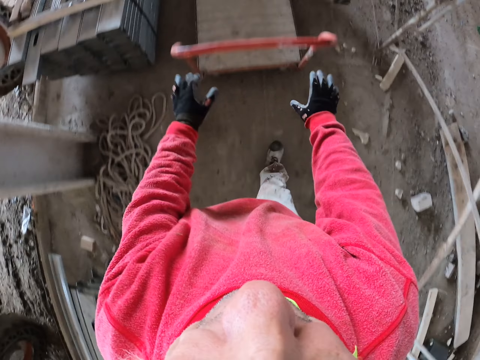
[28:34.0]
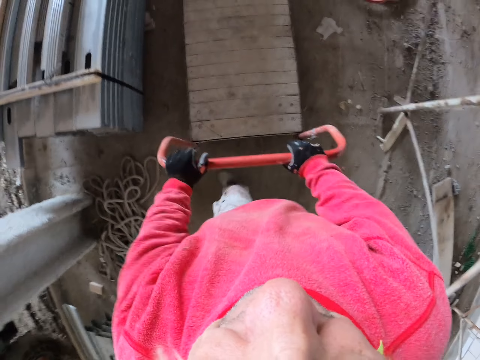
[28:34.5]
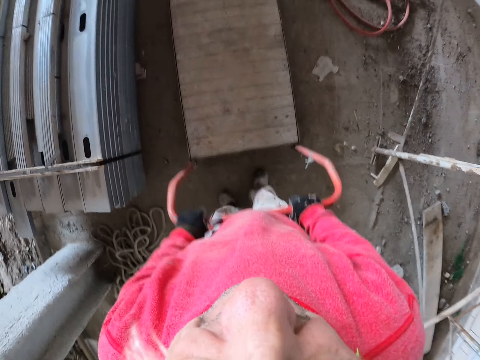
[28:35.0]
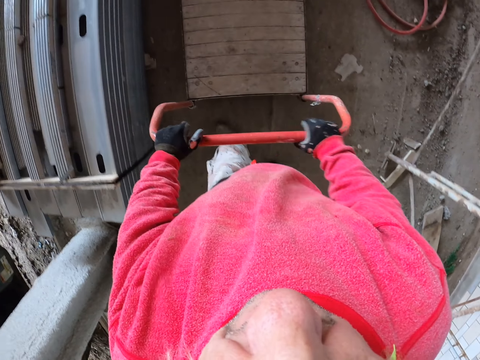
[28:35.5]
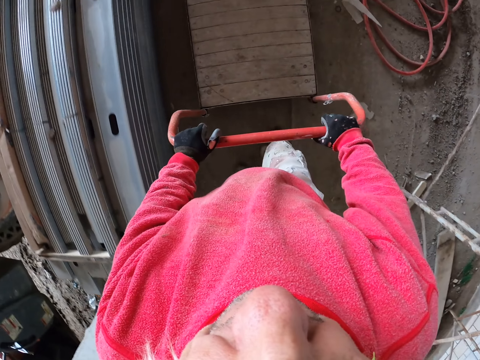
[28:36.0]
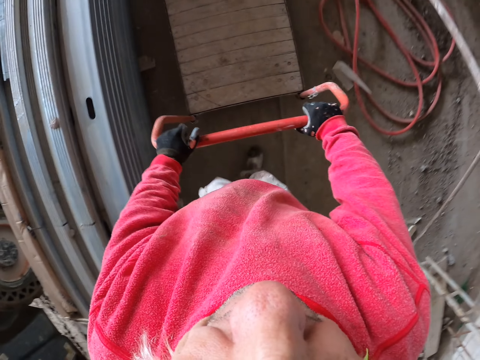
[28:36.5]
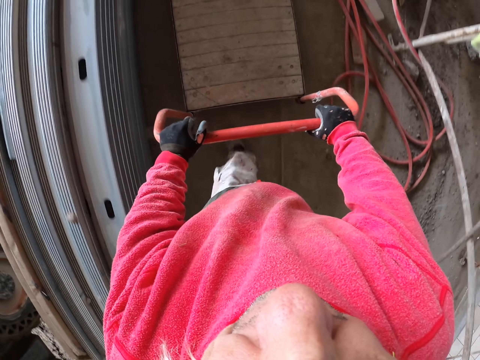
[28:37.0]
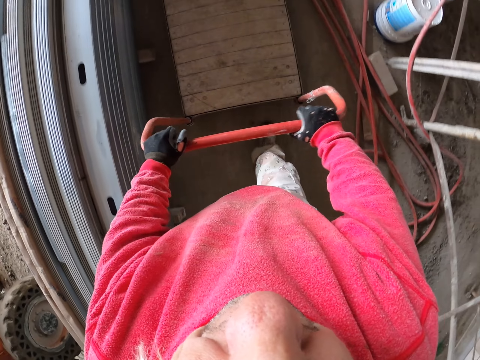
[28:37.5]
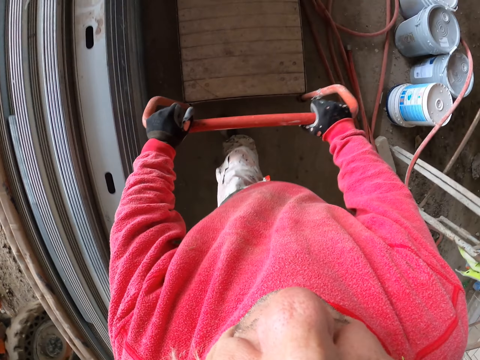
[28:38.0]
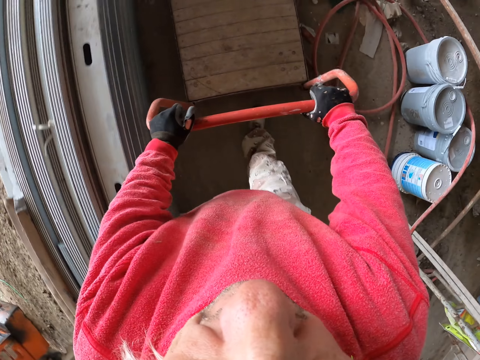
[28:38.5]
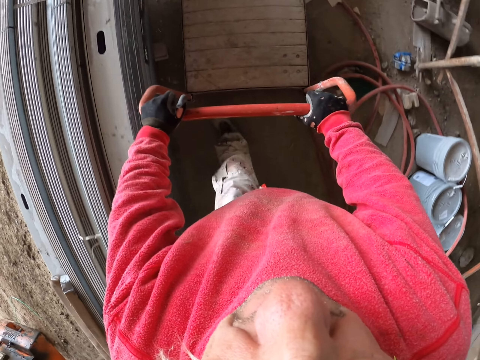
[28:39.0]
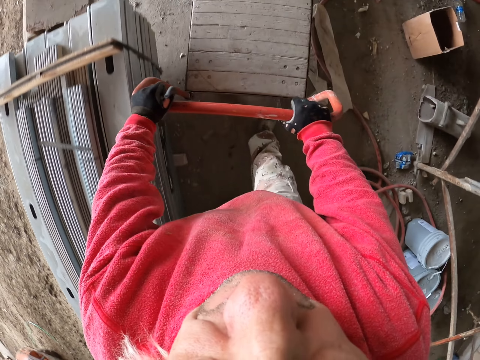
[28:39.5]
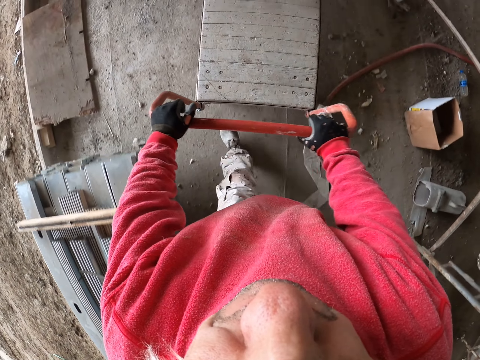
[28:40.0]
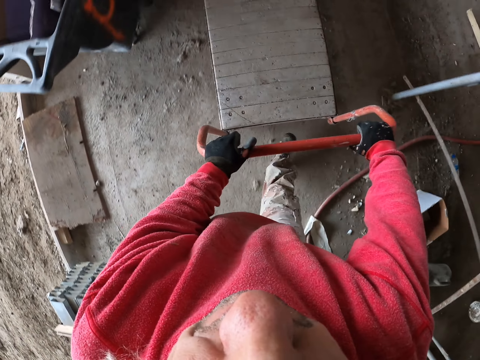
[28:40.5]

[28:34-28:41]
The camera wearer grabs the construction trolley. They push the construction trolley.

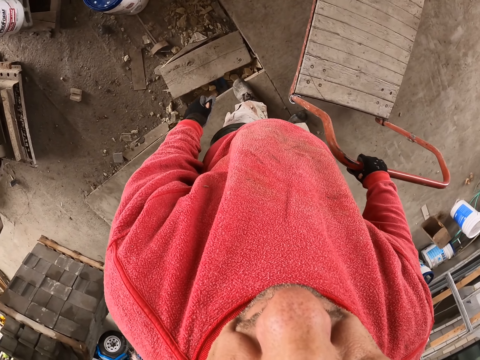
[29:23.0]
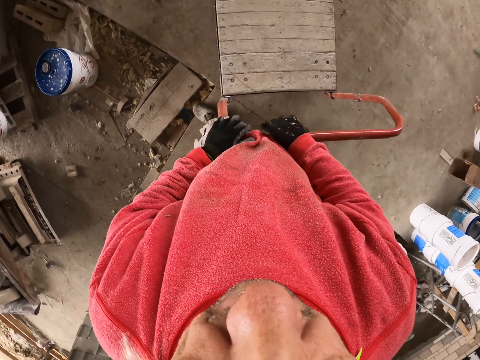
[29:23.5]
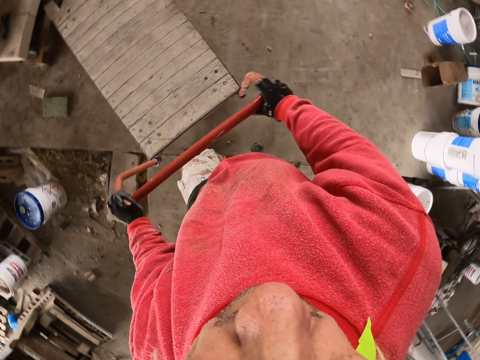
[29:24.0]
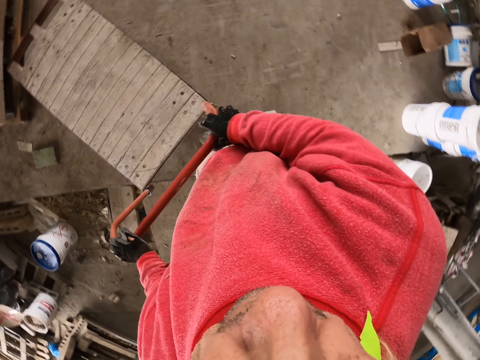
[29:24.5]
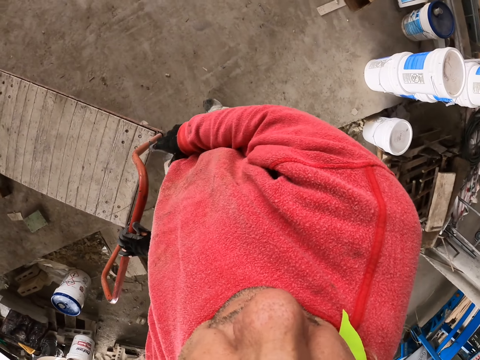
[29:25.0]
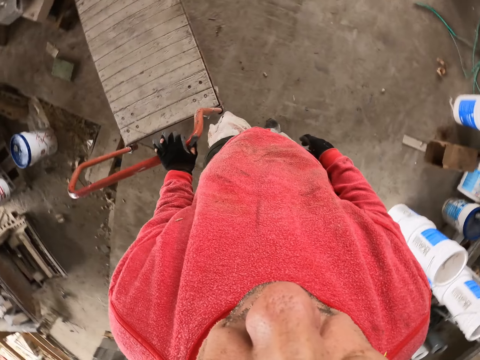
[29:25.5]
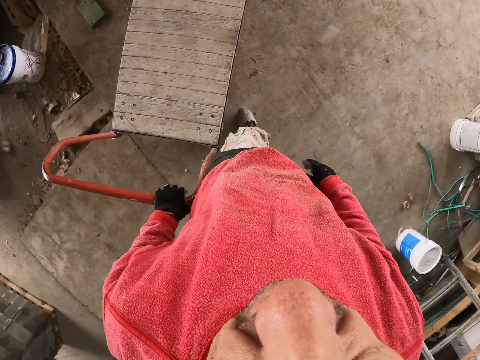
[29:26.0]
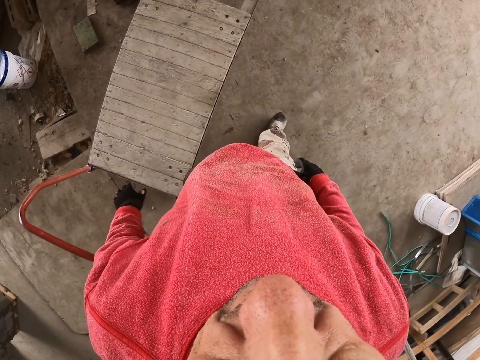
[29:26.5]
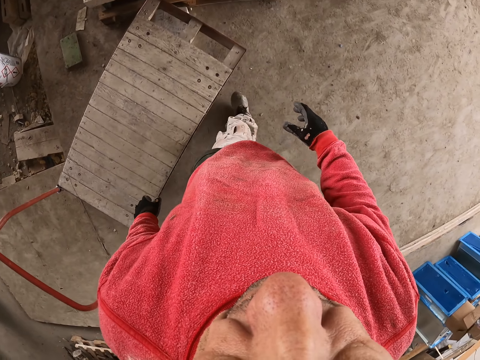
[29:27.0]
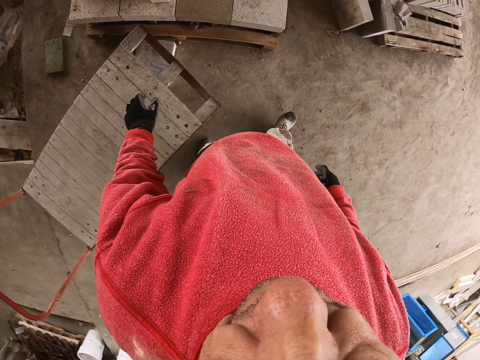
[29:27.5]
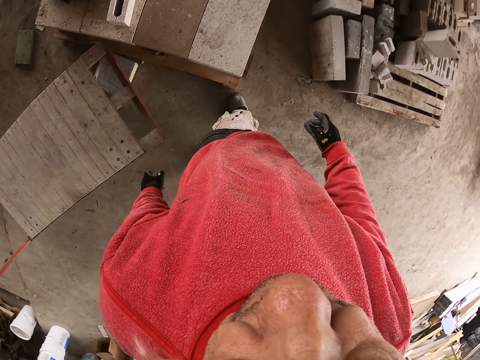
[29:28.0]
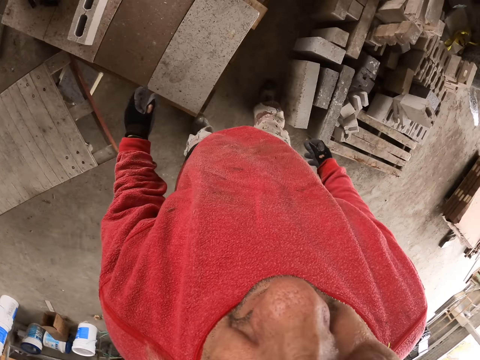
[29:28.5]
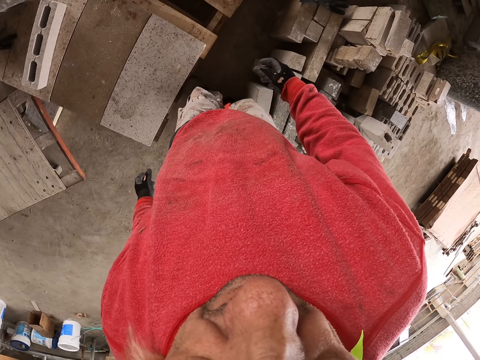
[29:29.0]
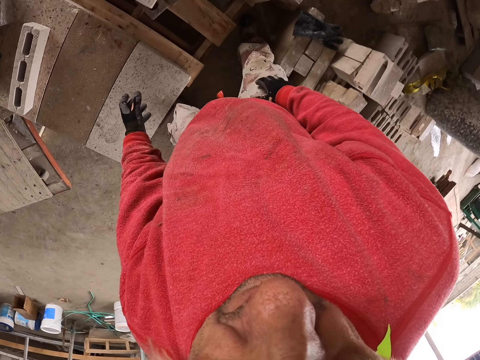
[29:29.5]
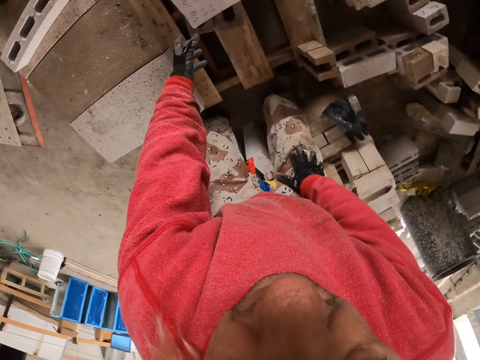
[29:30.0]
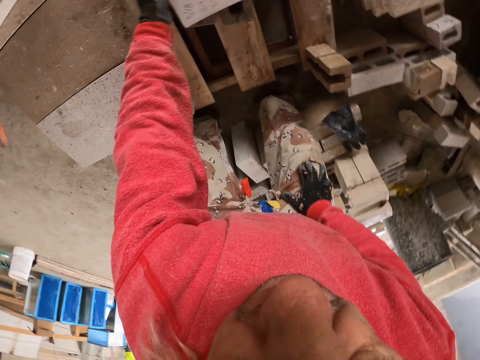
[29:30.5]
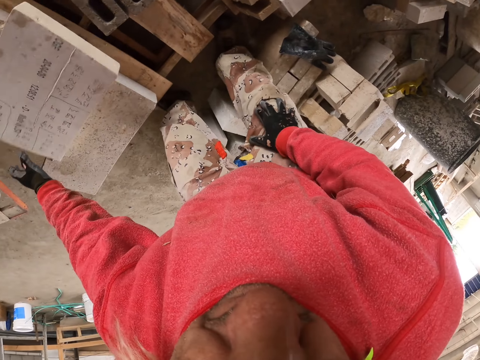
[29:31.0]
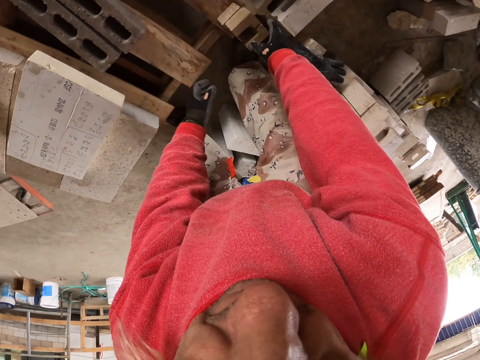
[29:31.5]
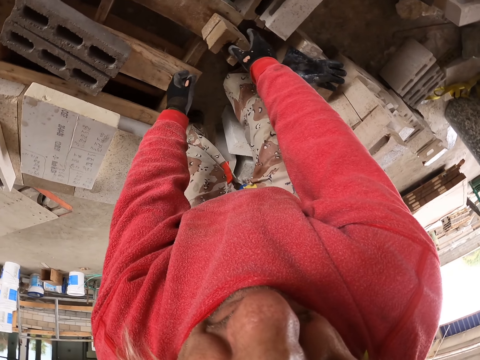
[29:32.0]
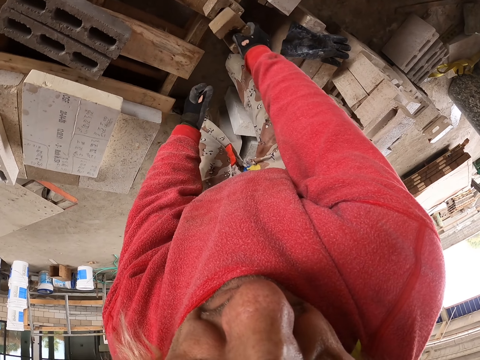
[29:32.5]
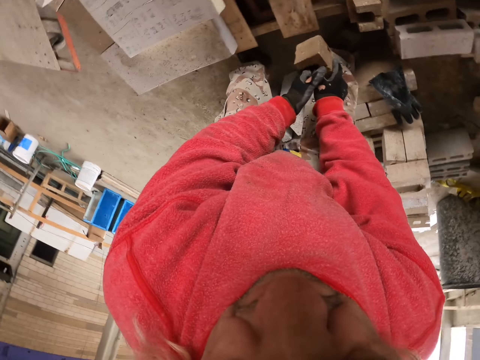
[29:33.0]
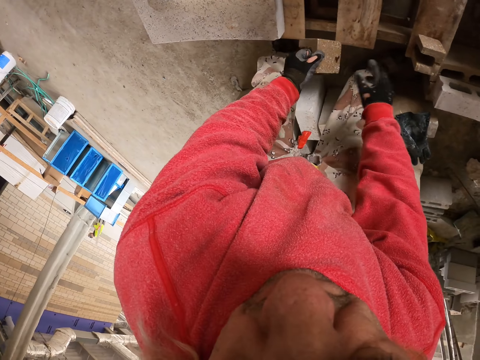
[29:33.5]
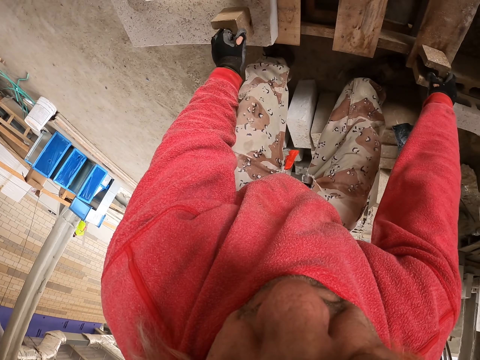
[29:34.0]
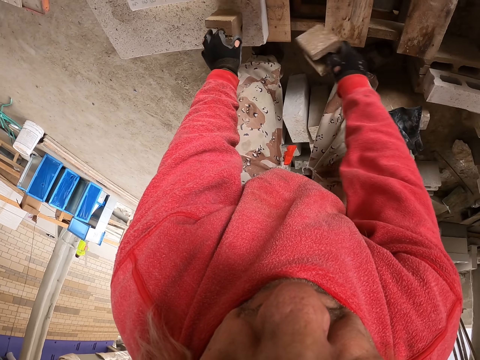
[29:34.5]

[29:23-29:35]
The camera wearer stands. They walk. They grab a brick.

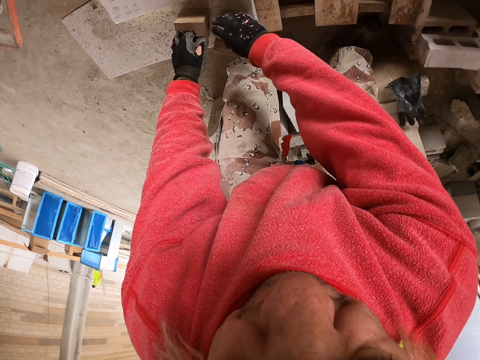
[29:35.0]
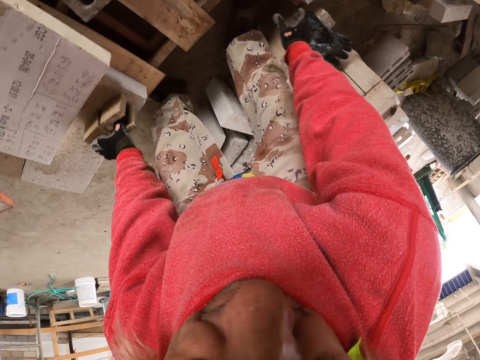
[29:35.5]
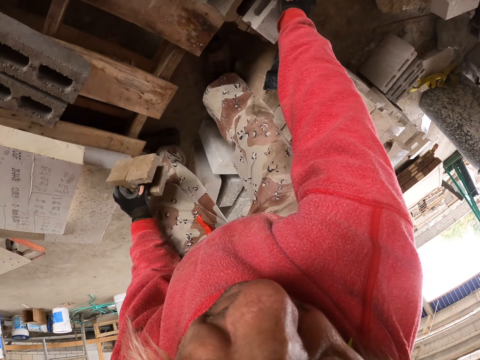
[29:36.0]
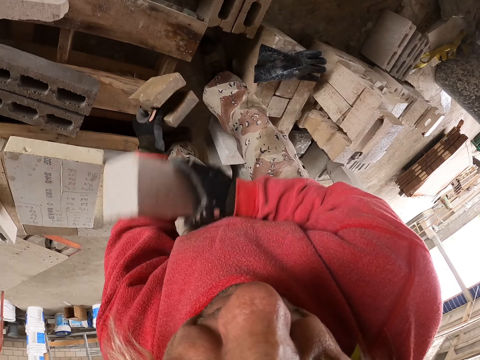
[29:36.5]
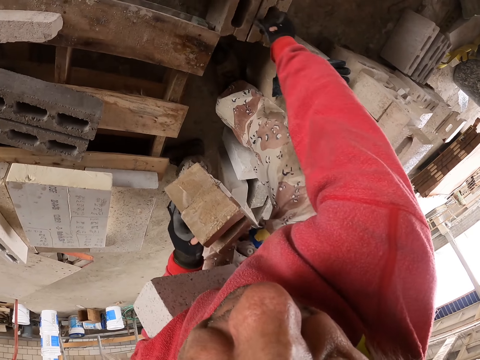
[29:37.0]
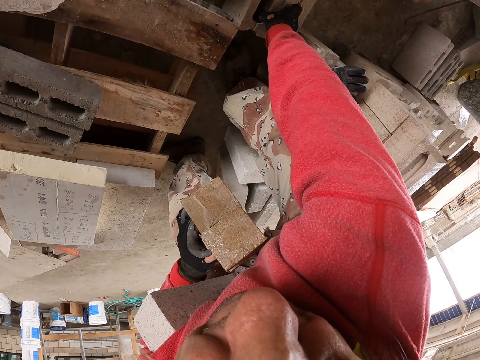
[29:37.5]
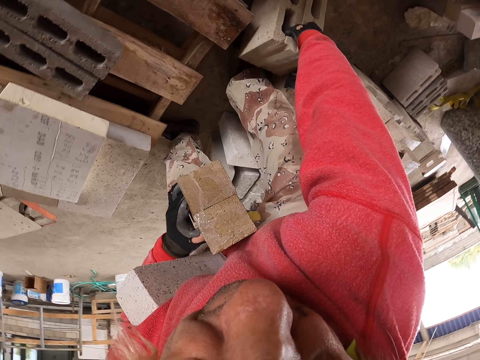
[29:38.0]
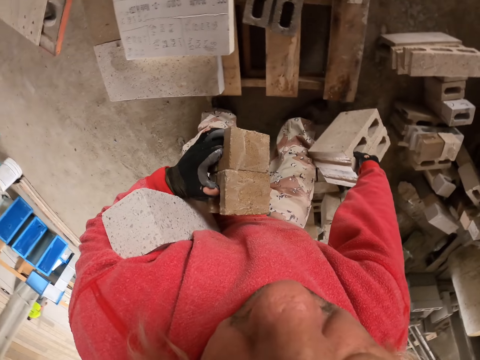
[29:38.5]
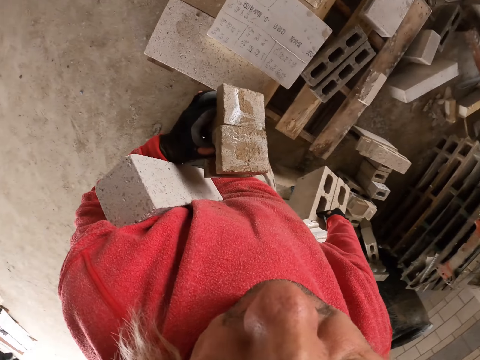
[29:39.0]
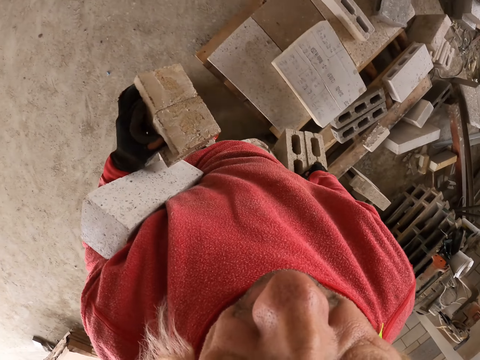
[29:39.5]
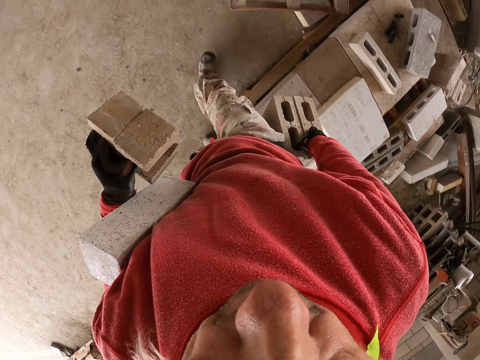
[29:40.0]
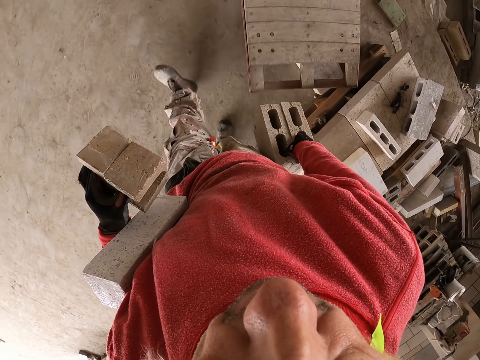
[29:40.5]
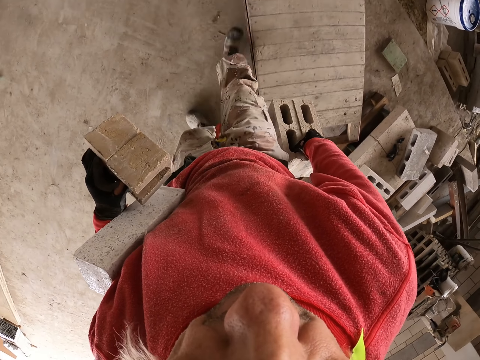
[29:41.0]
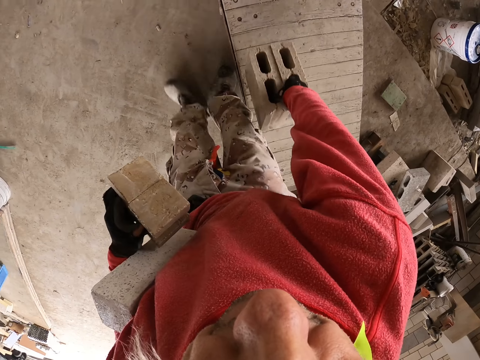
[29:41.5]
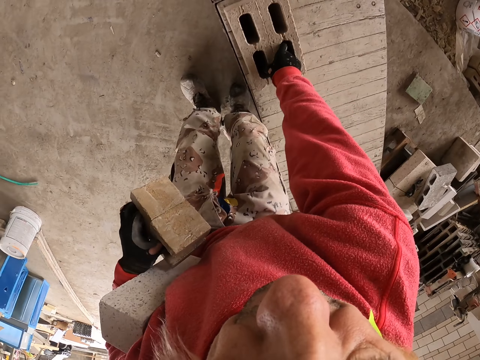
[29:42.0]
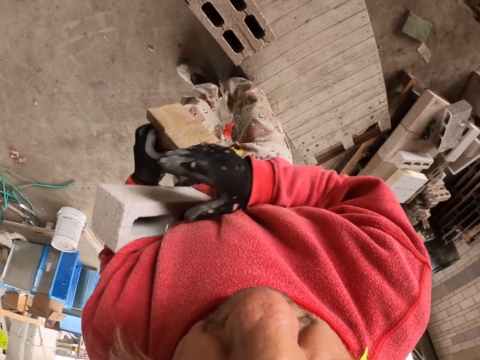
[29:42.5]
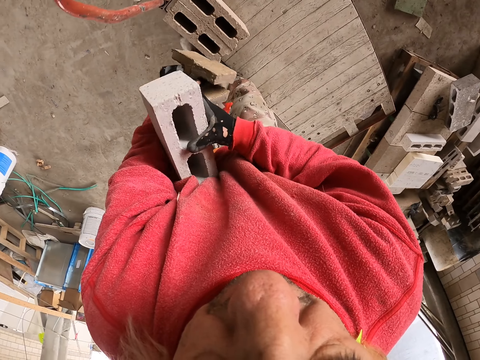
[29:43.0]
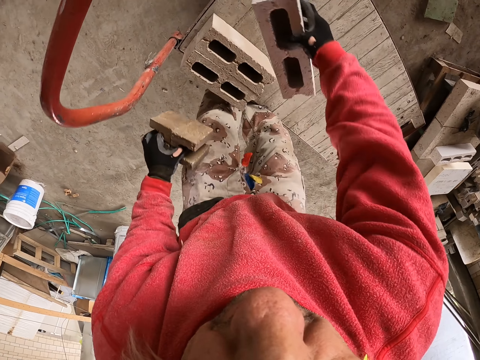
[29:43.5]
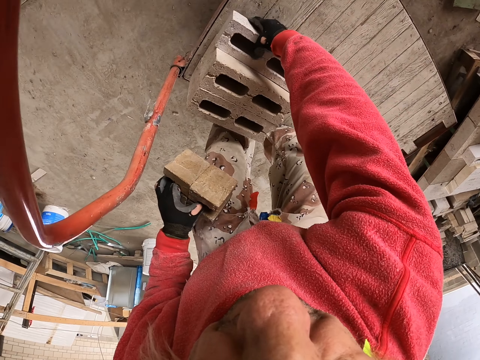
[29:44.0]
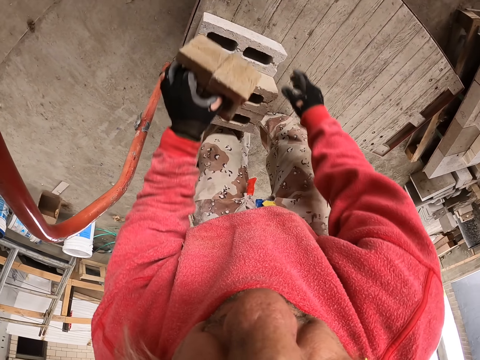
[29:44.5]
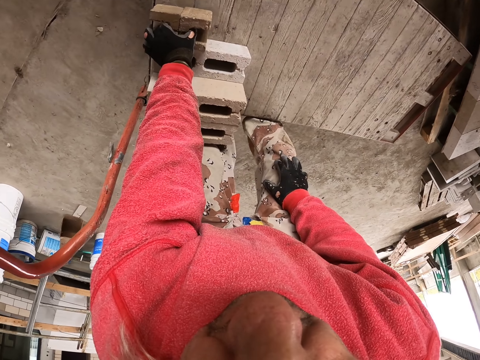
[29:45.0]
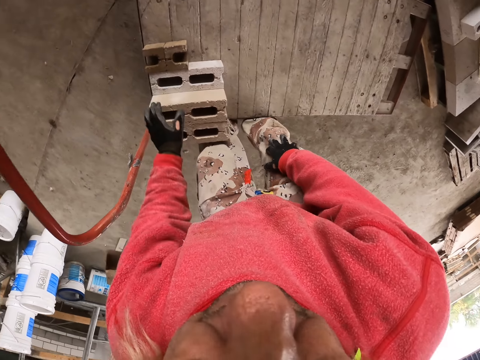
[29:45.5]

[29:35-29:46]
The camera wearer grabs a brick. They touch the bricks. They walk. They put the bricks on the construction trolley.
